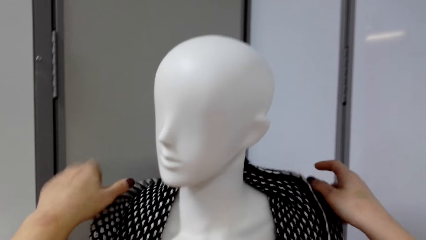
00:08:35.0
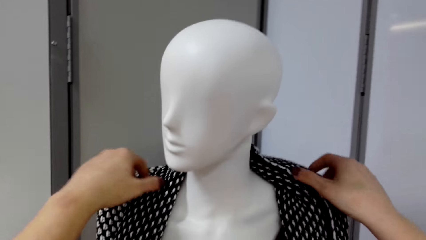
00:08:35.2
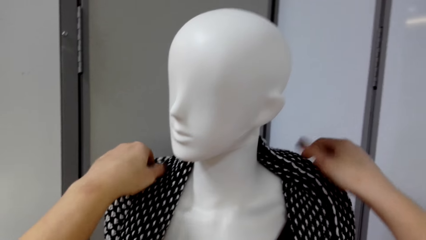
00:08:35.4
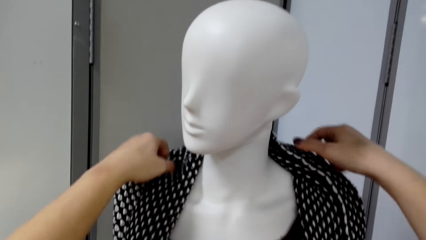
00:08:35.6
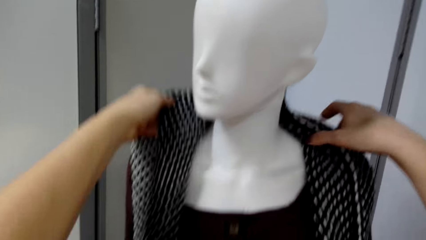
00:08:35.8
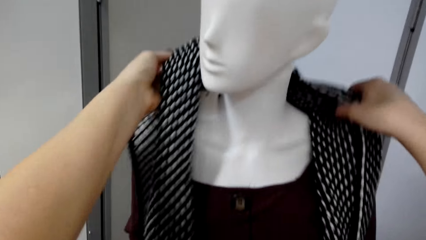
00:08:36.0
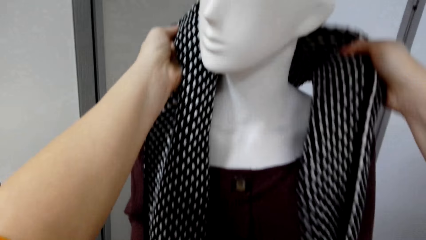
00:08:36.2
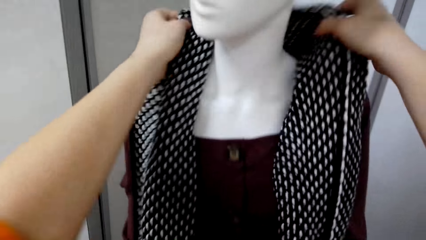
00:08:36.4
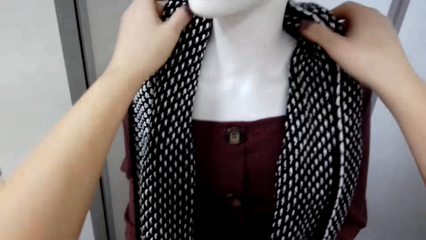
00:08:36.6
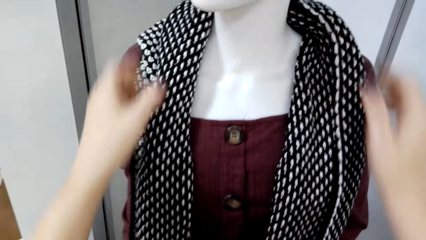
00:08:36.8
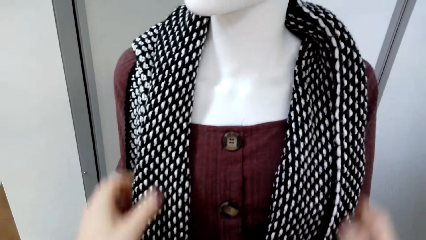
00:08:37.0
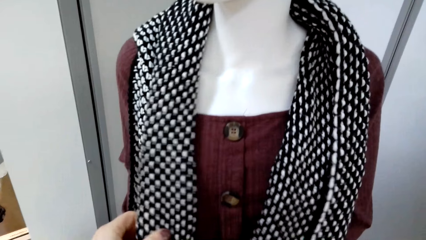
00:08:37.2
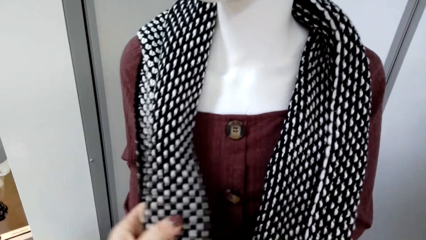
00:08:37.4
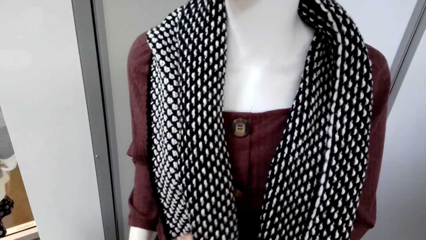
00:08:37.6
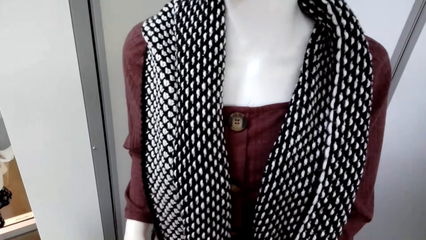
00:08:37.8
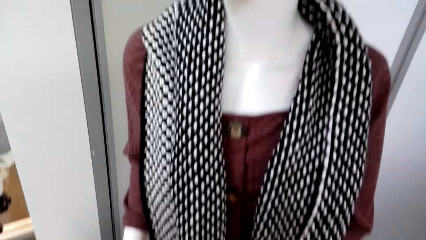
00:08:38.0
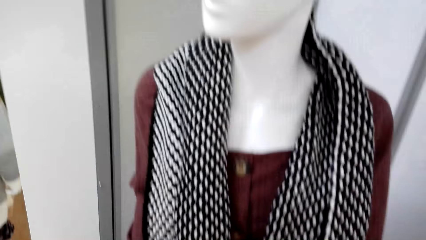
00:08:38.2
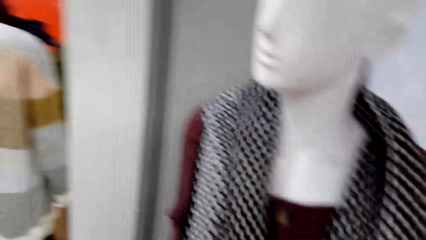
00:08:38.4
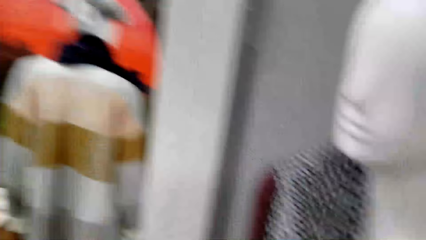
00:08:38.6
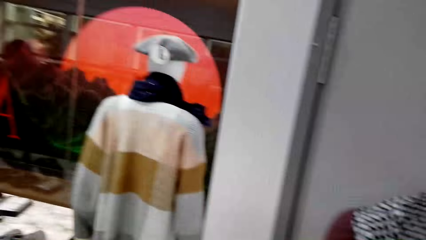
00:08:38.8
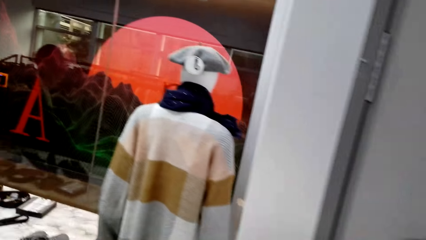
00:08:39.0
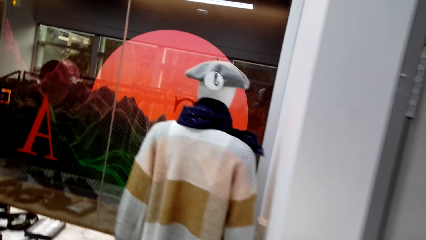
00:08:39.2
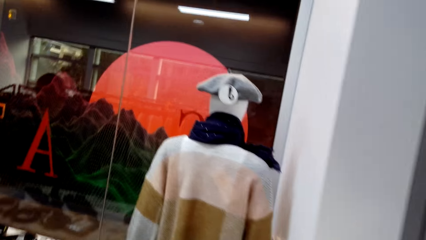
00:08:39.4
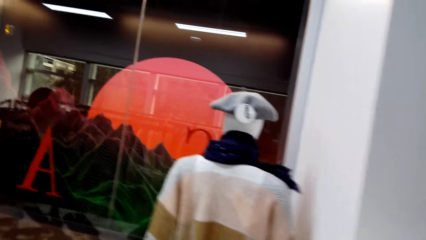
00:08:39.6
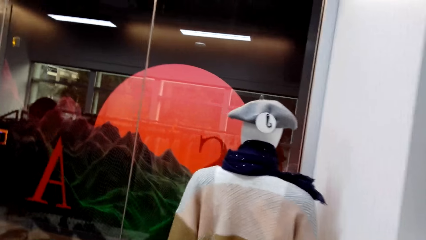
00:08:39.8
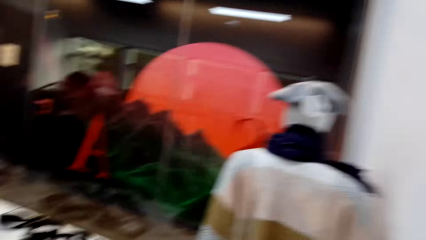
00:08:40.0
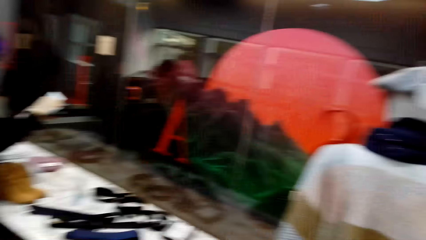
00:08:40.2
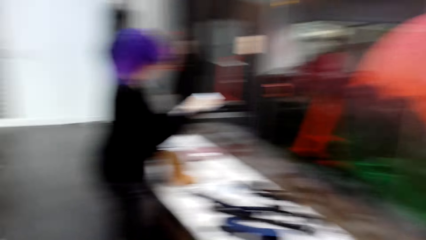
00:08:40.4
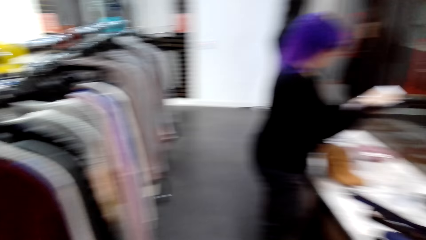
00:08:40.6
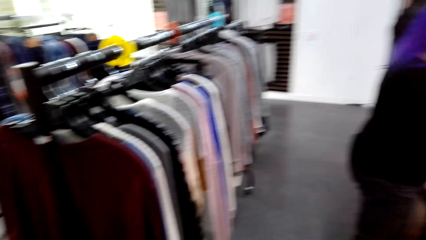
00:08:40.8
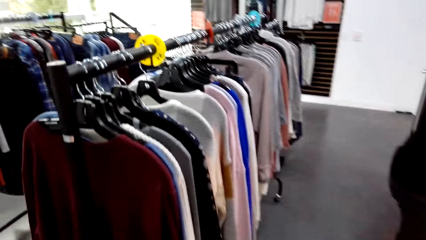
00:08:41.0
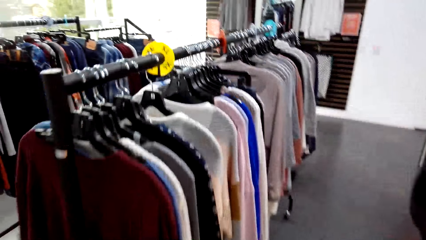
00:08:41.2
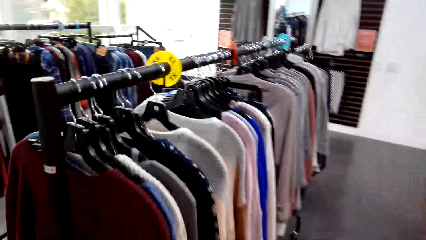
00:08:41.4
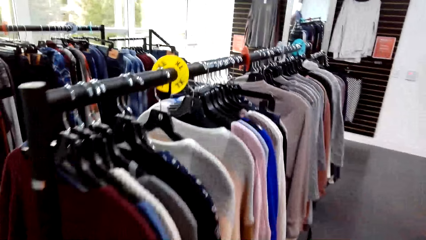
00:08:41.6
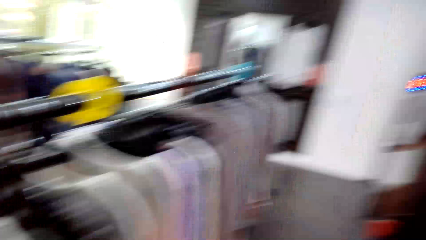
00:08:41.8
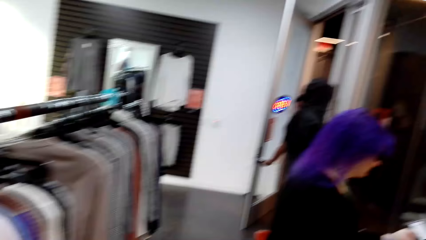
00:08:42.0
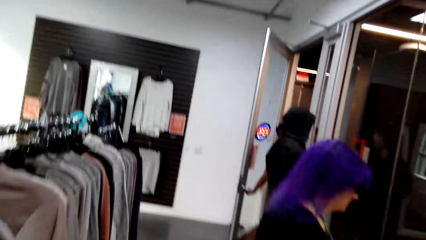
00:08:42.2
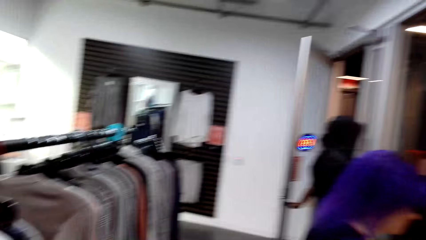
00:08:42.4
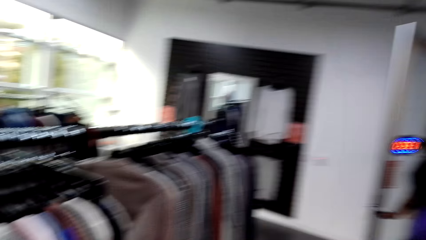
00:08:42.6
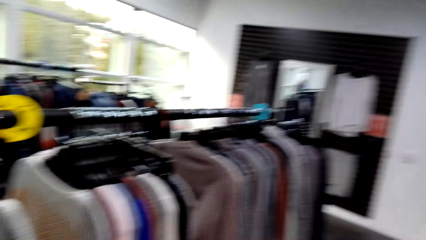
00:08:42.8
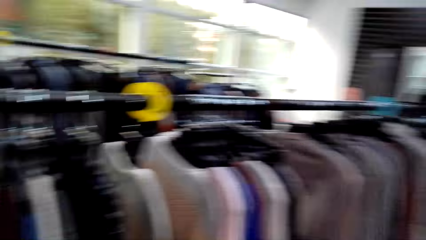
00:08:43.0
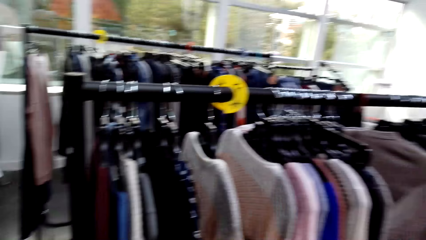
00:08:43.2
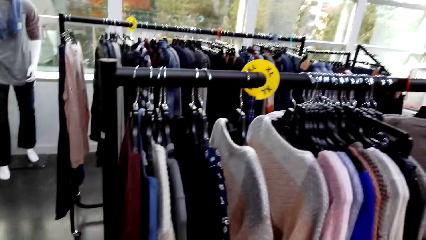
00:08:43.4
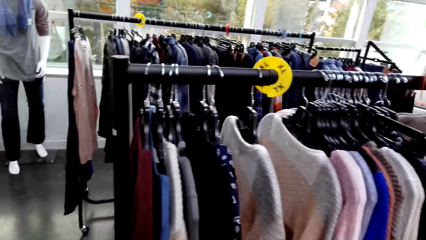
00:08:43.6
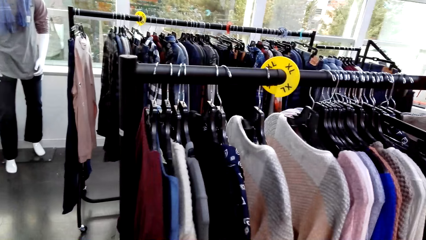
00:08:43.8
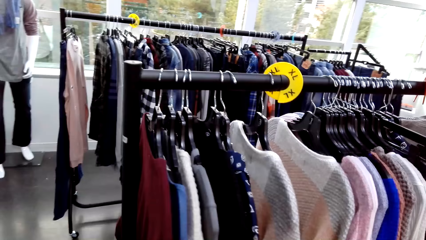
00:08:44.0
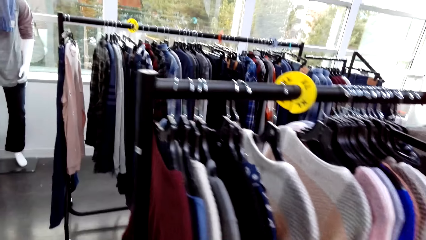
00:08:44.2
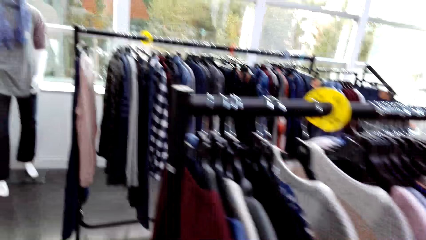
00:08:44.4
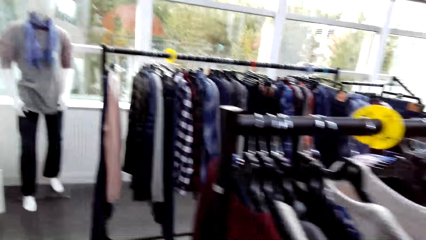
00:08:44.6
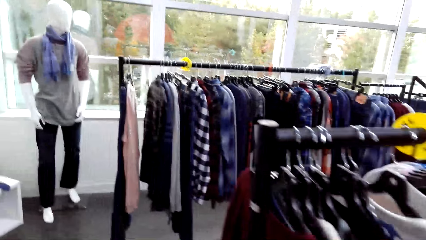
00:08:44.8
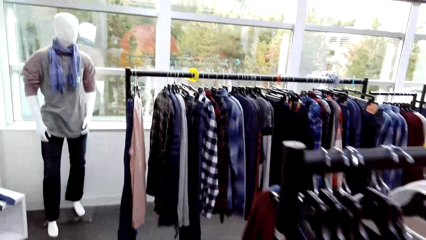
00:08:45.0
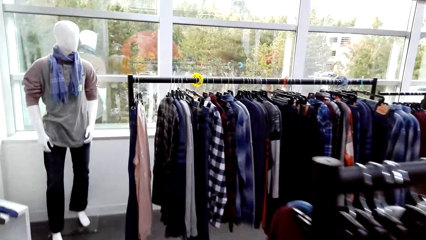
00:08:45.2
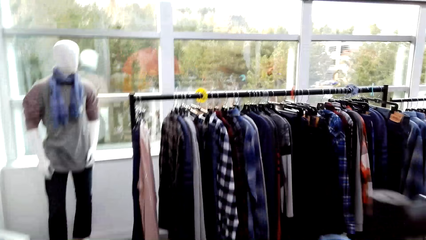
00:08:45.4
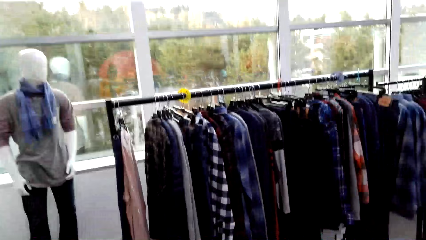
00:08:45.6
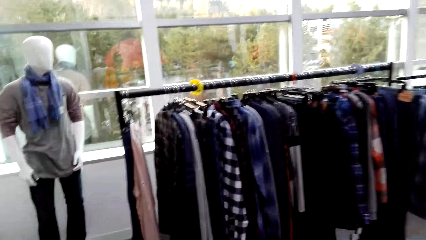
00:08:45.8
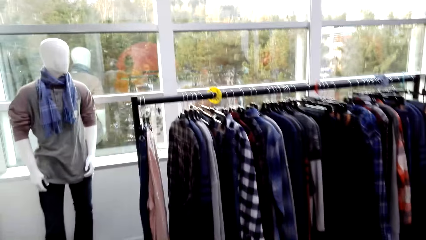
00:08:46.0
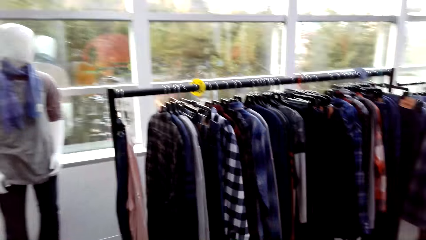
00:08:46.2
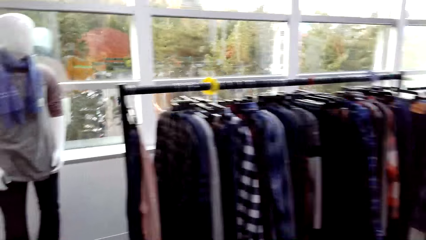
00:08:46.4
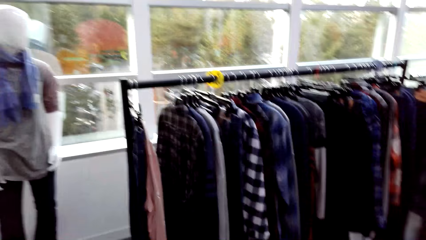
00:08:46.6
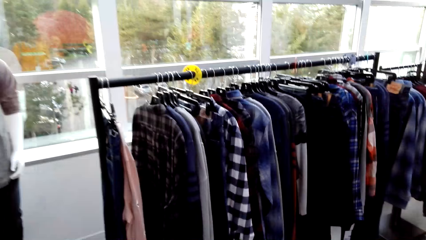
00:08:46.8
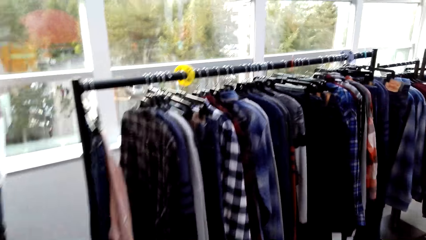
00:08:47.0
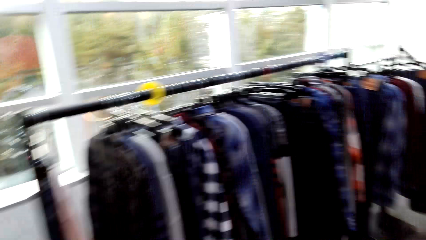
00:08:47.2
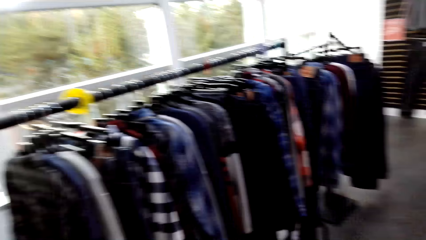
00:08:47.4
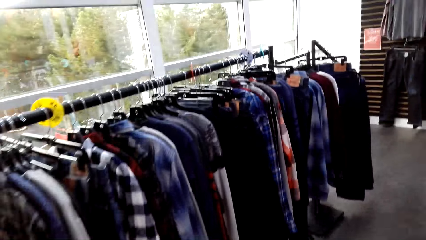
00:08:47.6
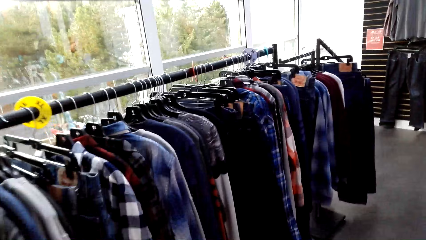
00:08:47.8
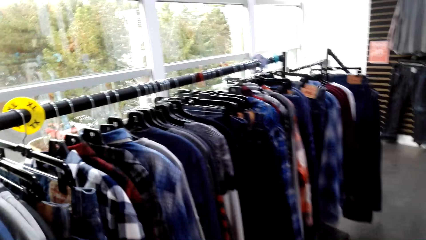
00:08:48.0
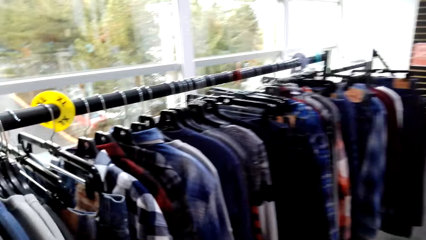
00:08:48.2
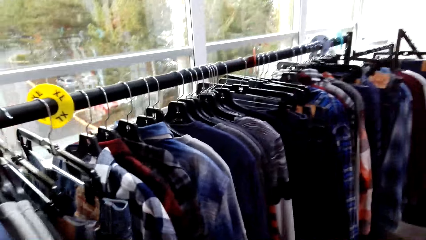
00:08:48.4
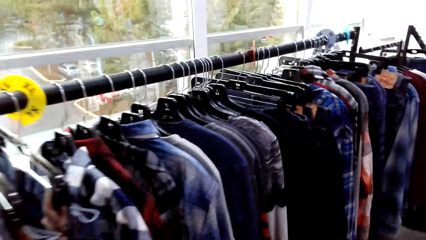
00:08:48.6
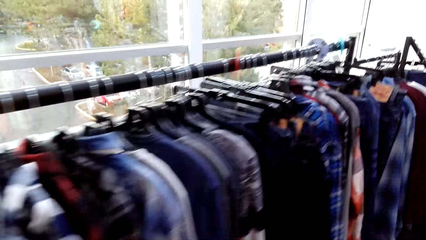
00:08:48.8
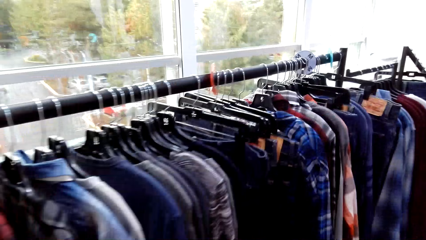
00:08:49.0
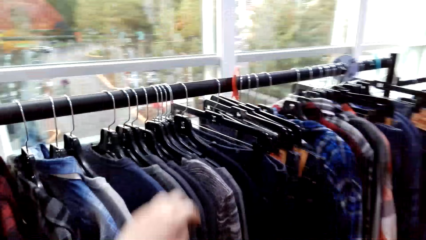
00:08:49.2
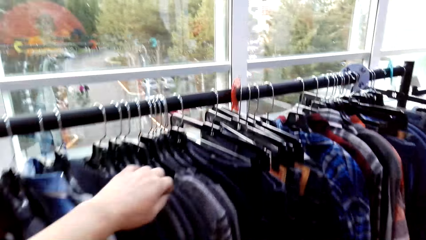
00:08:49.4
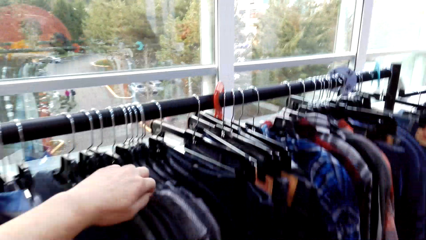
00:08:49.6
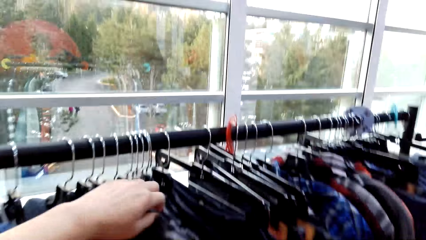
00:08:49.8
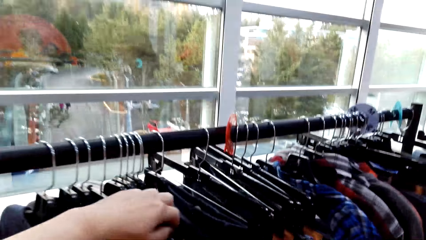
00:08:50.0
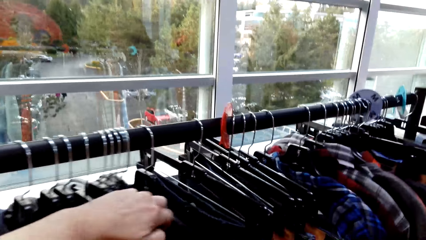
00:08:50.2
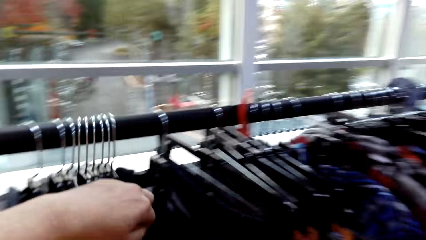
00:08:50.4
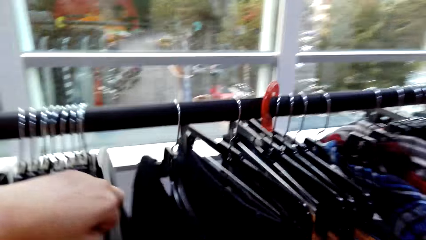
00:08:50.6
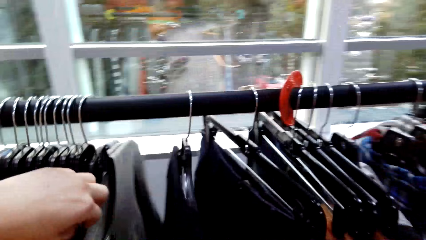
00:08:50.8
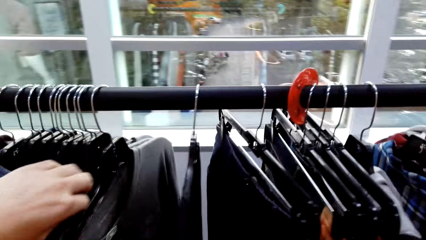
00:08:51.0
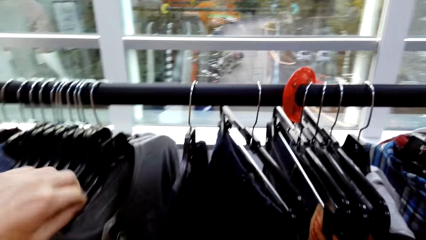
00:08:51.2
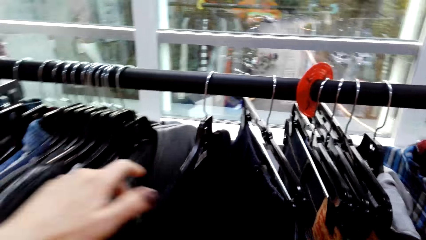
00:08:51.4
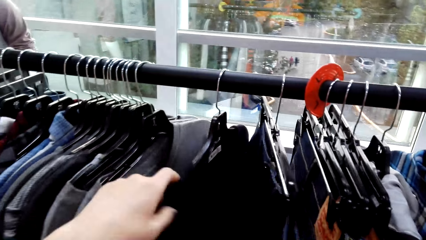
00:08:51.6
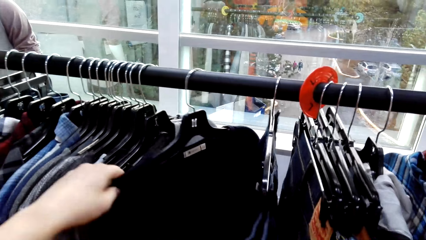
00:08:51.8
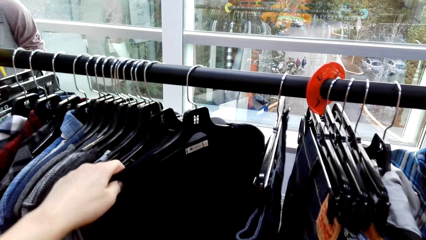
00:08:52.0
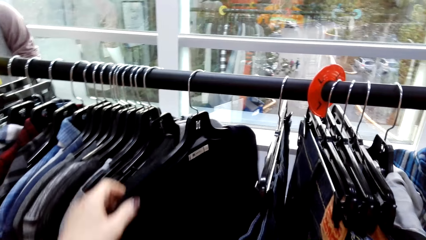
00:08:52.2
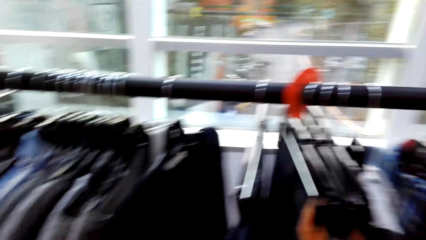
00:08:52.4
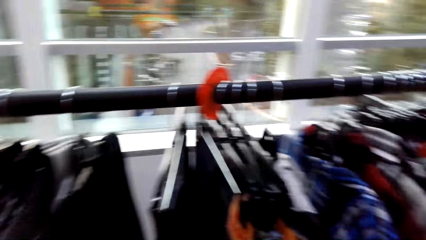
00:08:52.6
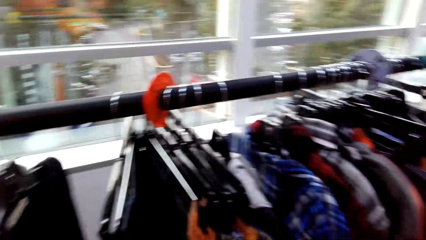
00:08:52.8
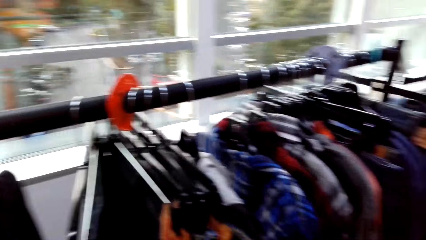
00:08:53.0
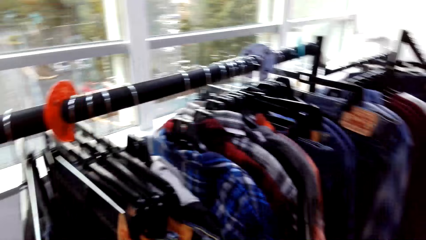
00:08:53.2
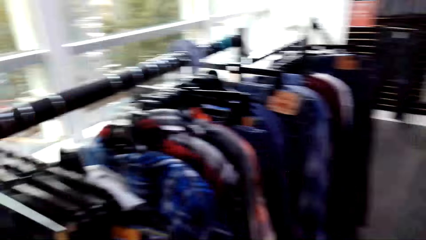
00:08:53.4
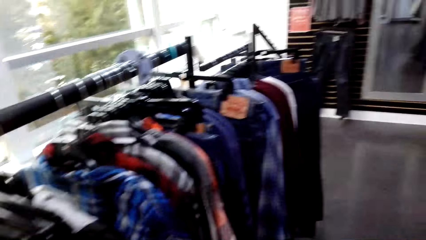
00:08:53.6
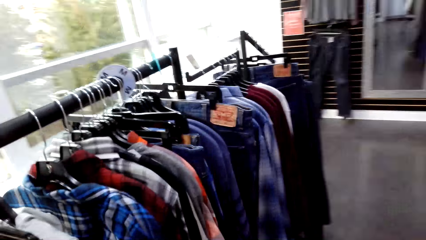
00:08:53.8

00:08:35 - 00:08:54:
The camera wearer straightens the scarf. They look around the room. They walk around the room. They move clothes. They move clothes again. They select the tops on the hanger. They move clothes again.
